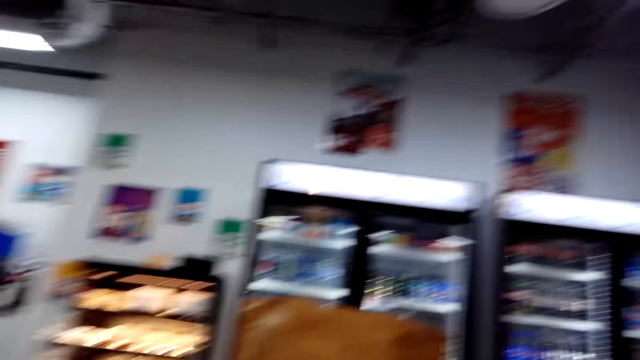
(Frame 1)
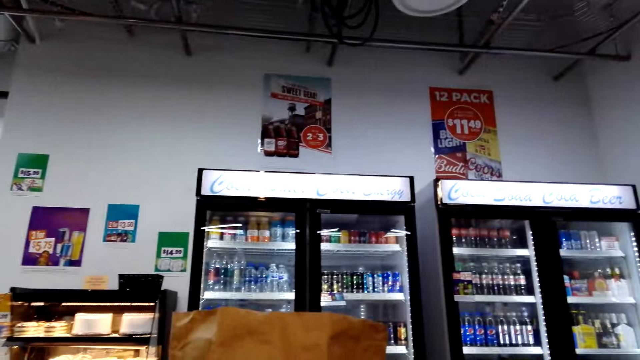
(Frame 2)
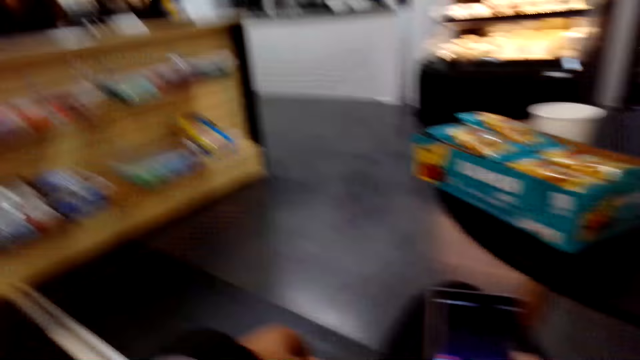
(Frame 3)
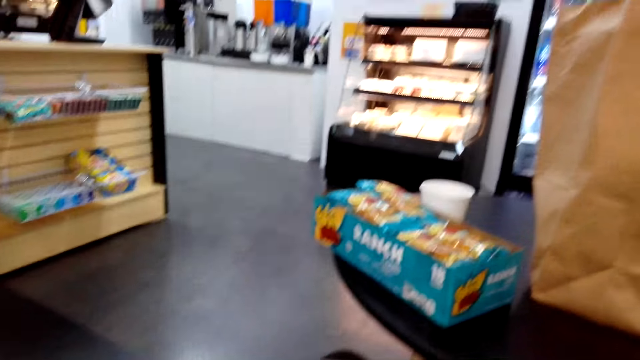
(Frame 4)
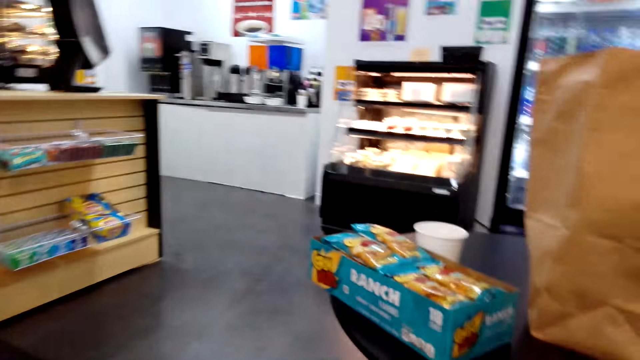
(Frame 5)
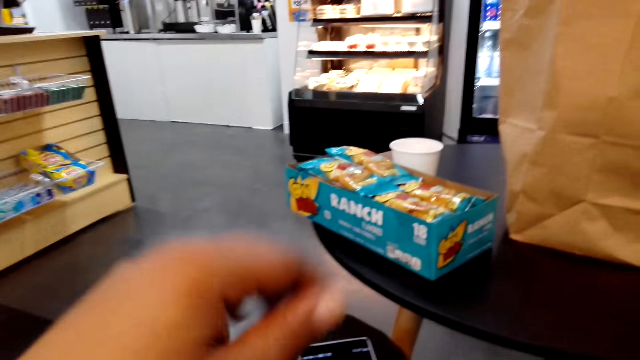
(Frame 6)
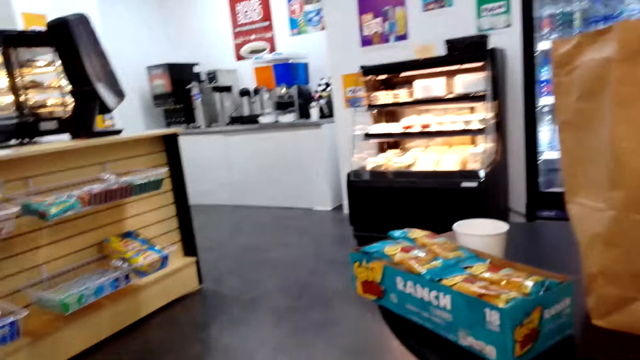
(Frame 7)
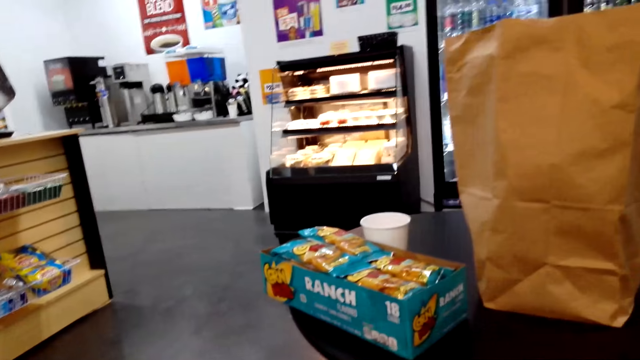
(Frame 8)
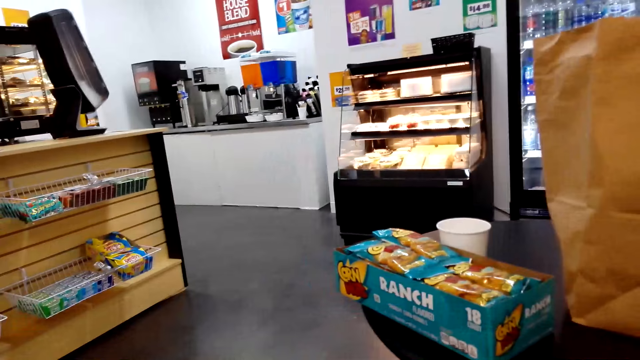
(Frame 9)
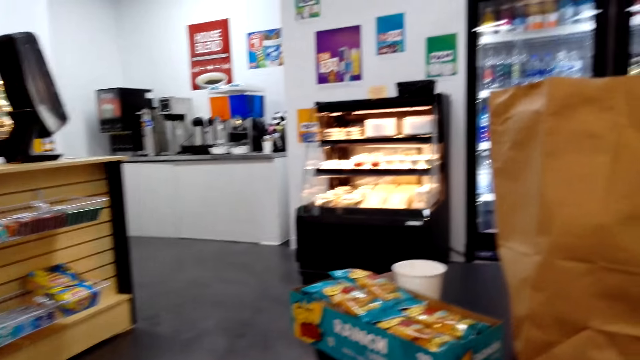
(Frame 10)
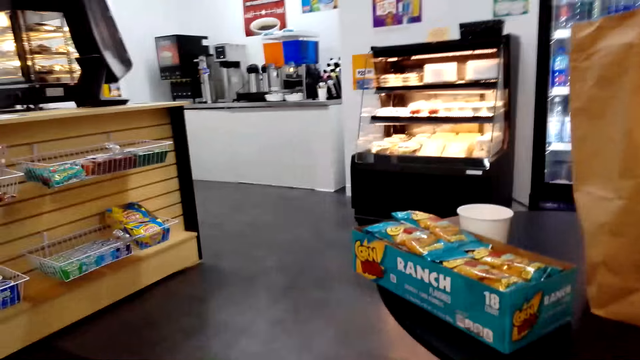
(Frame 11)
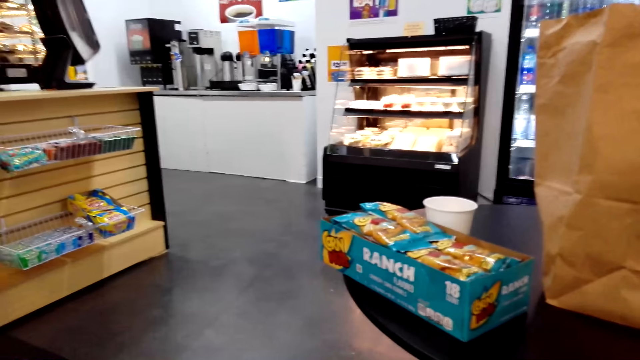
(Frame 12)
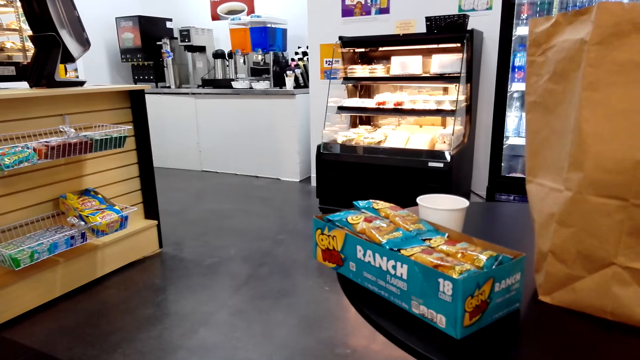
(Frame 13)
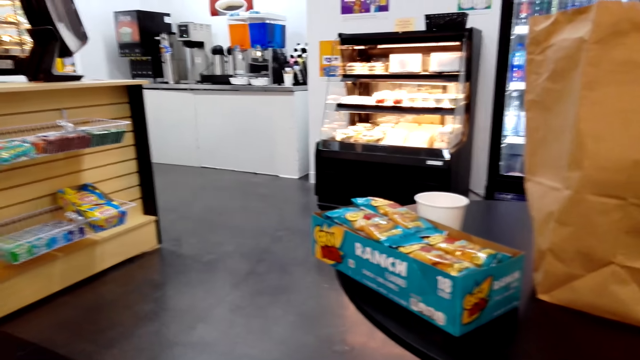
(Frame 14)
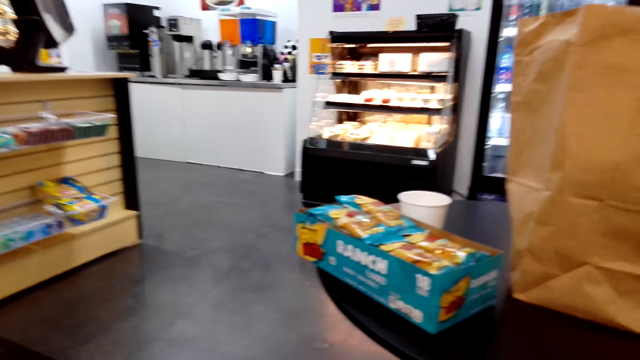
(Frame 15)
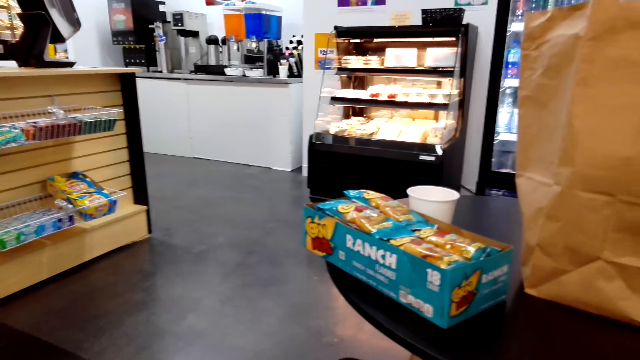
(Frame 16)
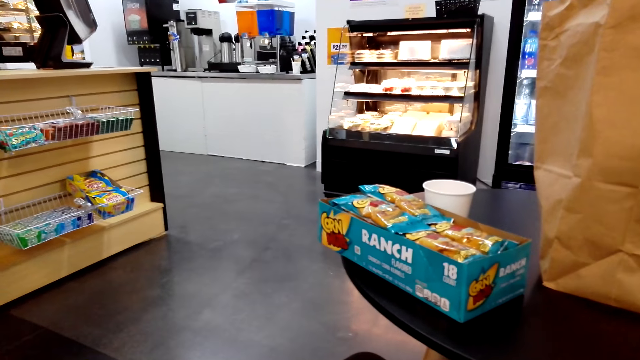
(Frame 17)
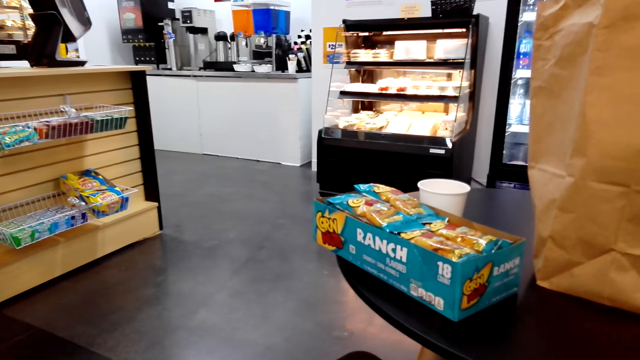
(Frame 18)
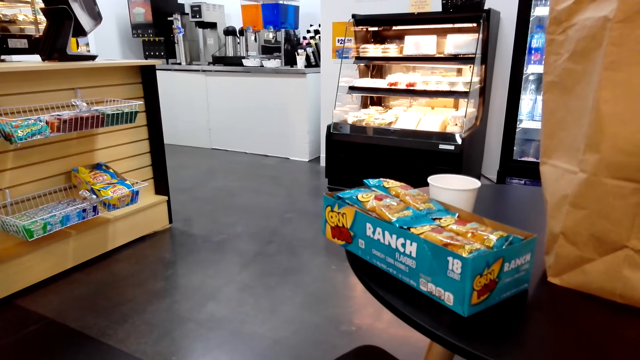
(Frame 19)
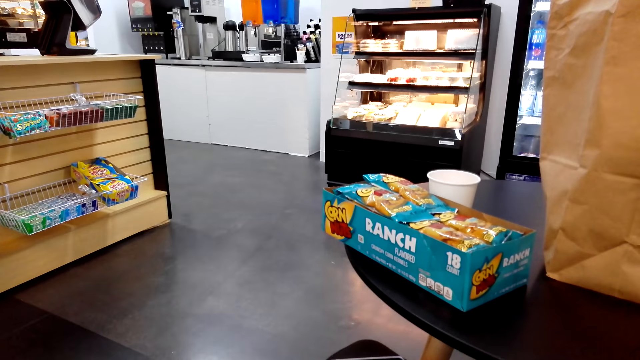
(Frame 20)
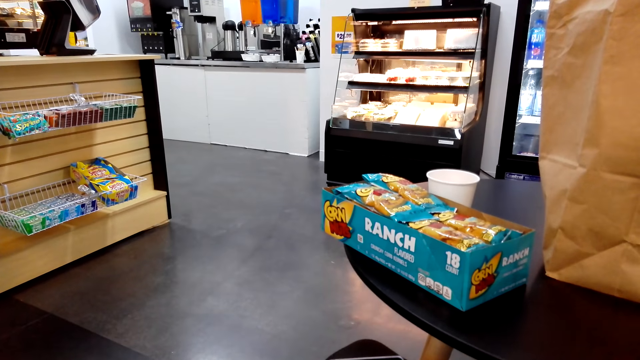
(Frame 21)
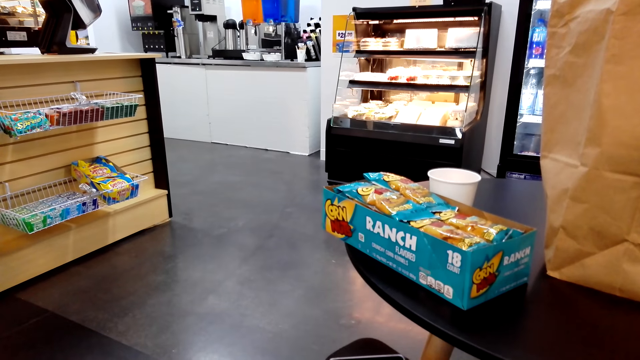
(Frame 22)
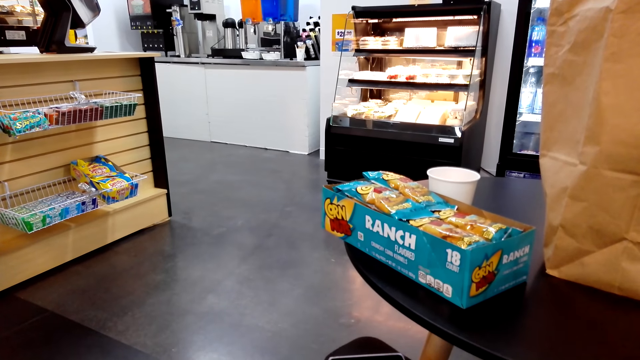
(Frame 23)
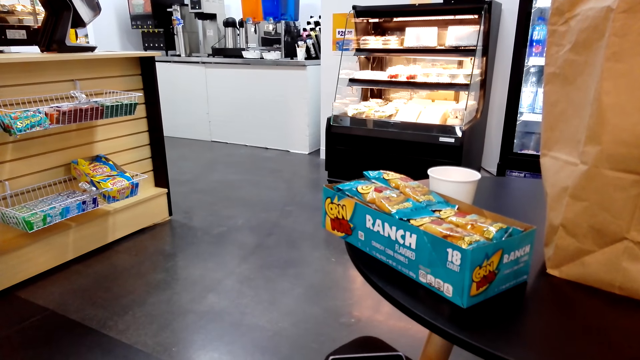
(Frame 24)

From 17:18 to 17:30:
The camera wearer raises their arm. They look along a shop.

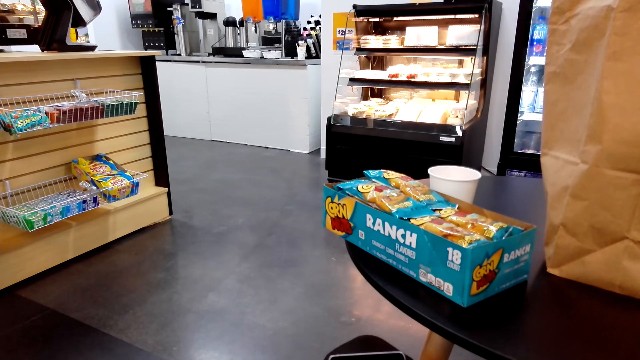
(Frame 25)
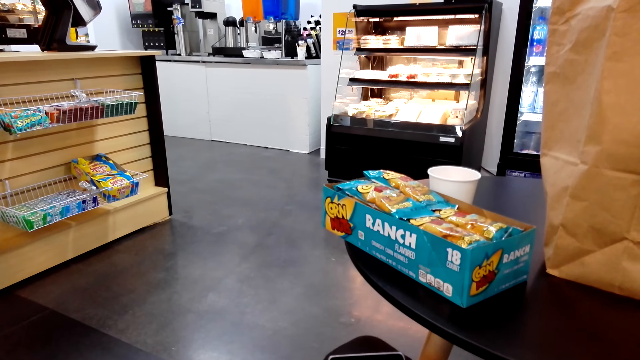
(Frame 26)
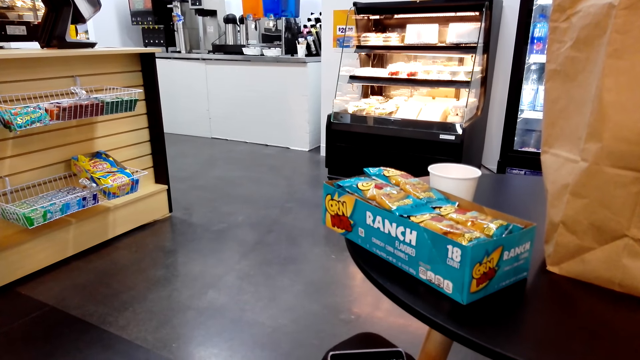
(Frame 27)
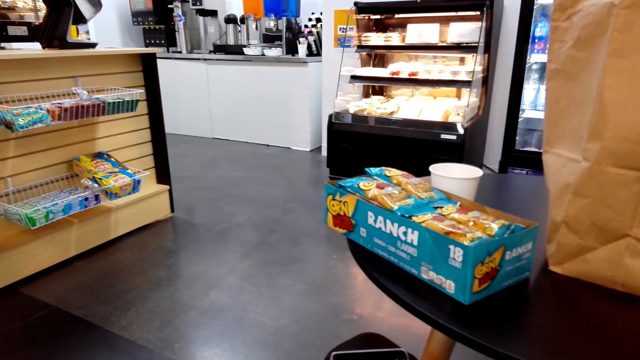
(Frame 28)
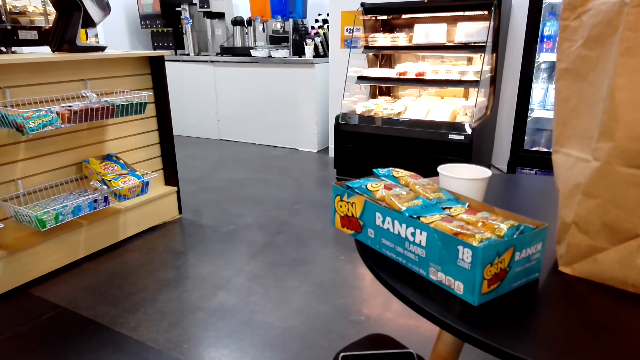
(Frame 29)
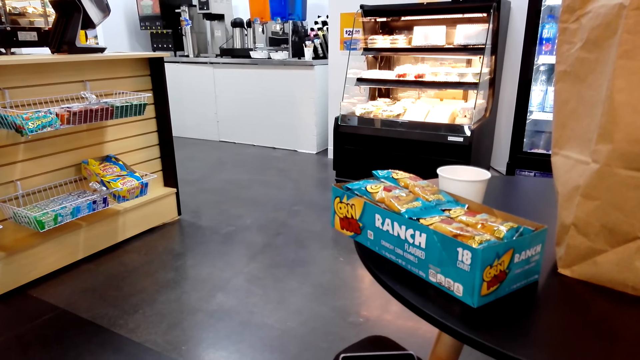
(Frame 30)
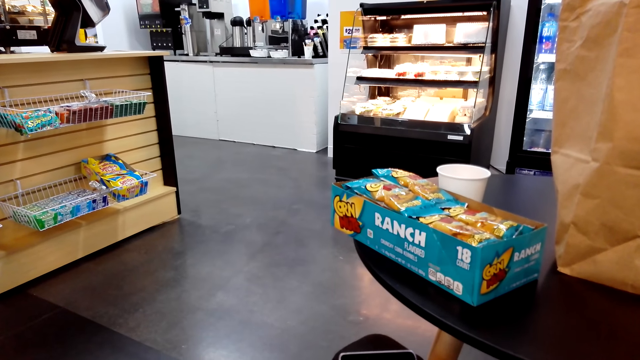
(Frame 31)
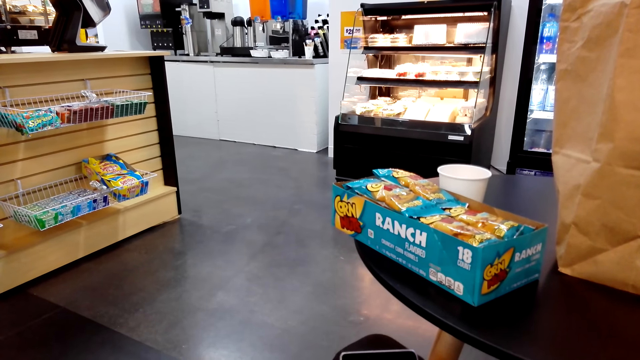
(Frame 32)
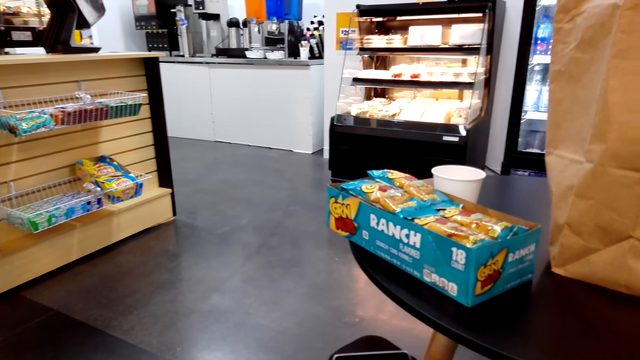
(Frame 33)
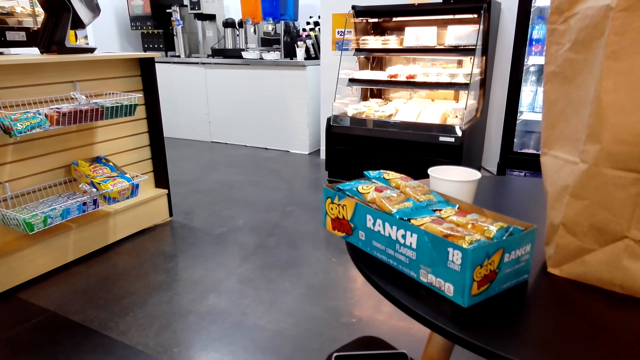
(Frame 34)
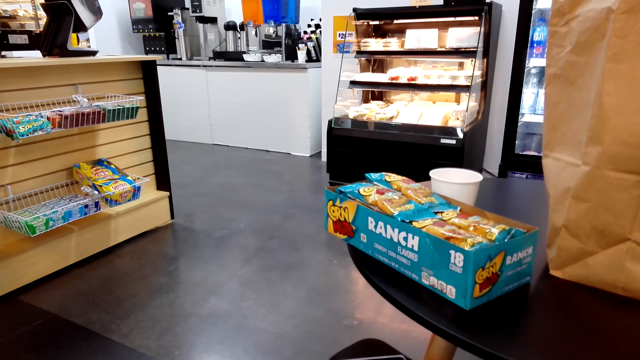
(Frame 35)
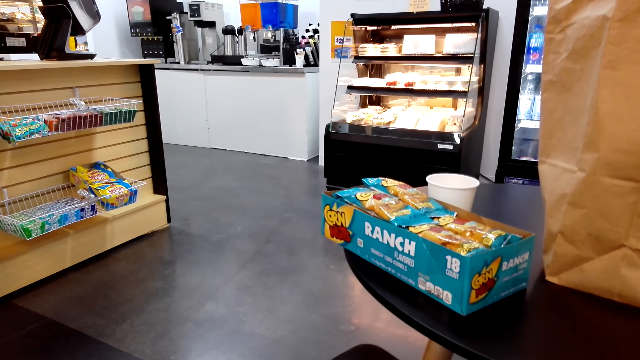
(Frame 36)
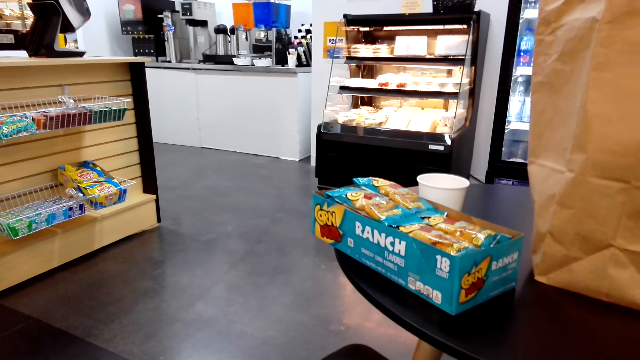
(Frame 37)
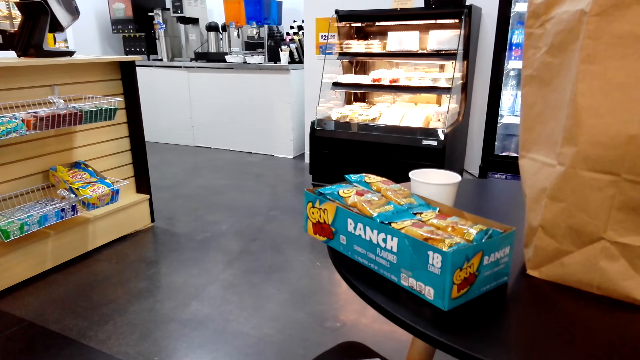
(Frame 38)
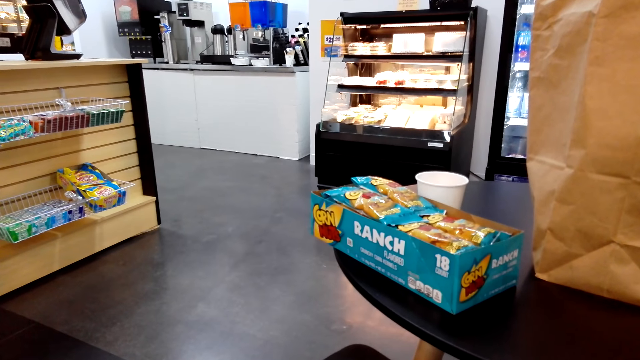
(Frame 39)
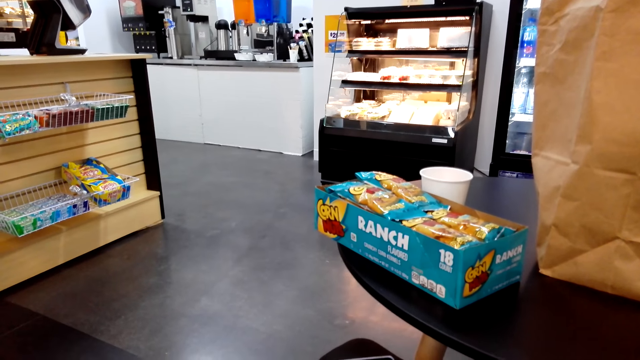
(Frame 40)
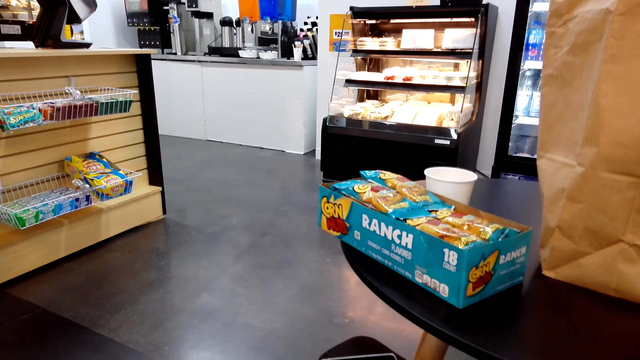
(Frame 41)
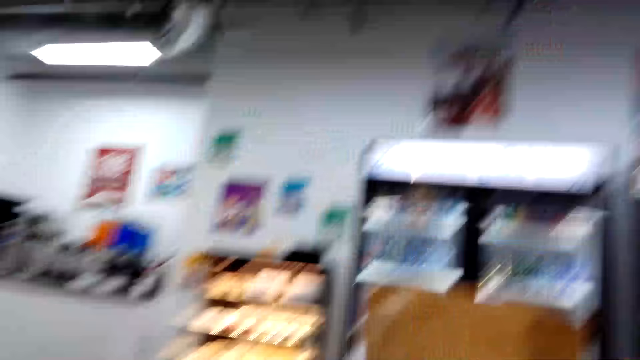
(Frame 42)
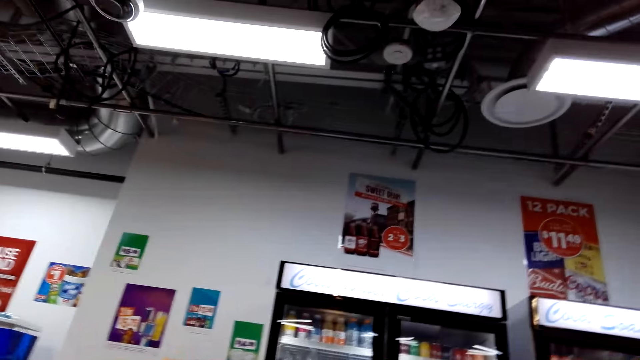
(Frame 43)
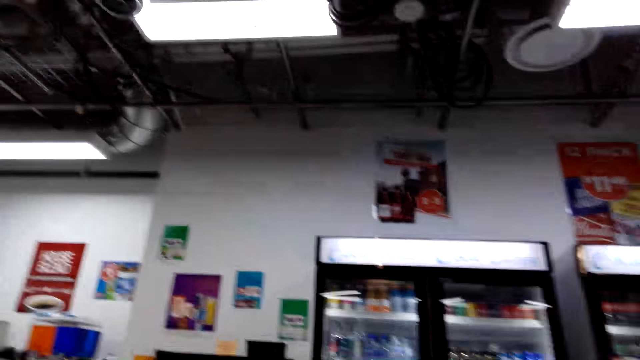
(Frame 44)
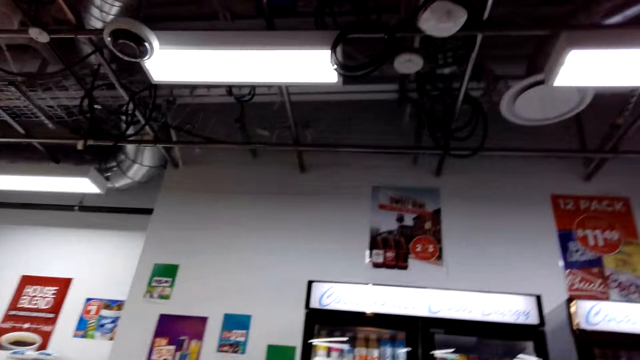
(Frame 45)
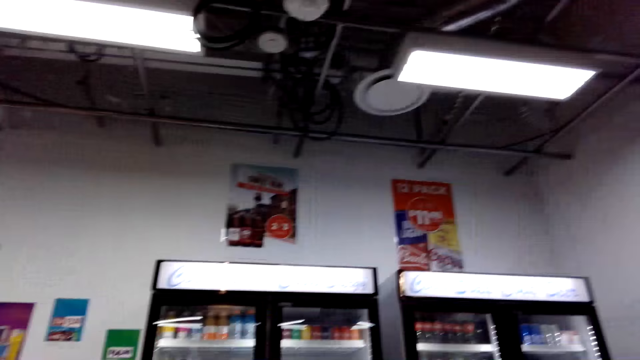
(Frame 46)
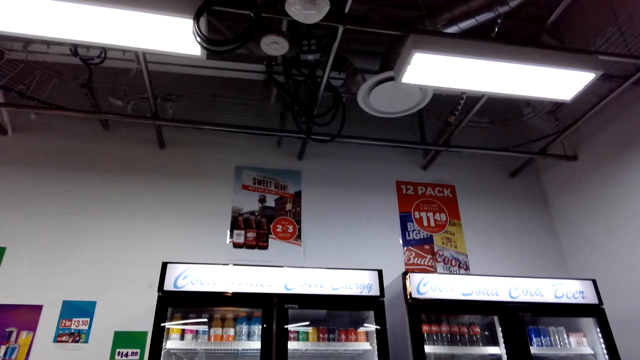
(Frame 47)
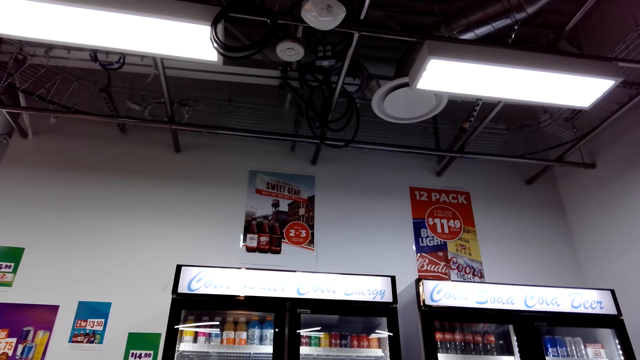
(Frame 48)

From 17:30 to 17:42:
The camera wearer looks at a shop's ceiling.
